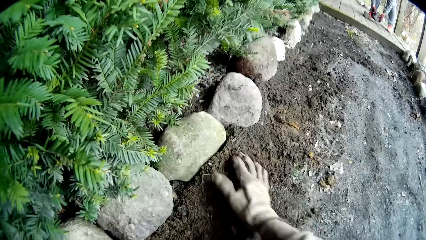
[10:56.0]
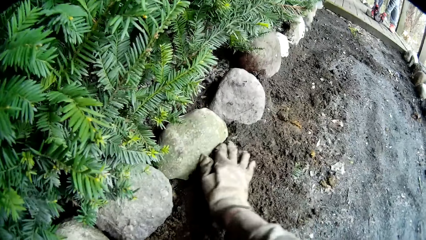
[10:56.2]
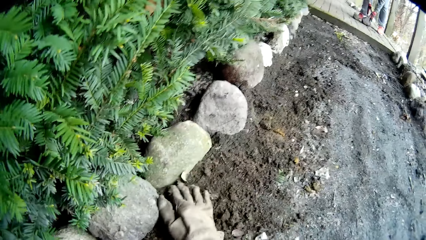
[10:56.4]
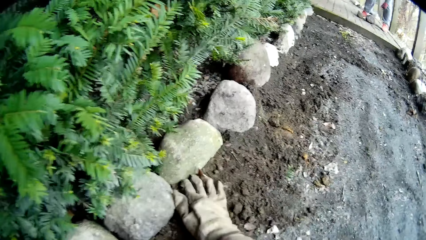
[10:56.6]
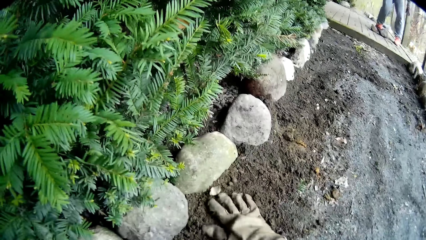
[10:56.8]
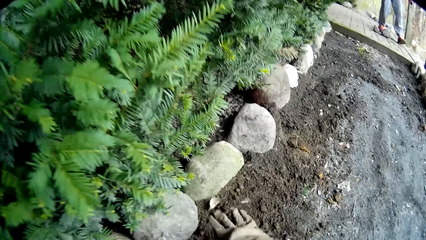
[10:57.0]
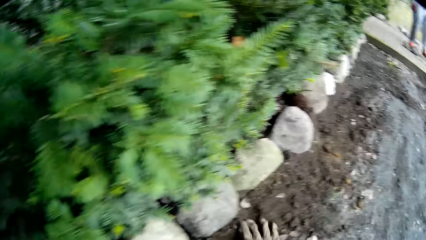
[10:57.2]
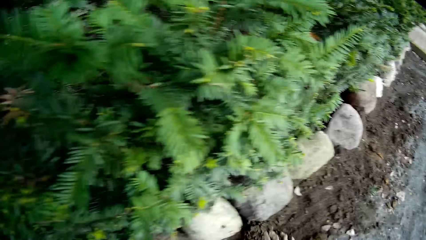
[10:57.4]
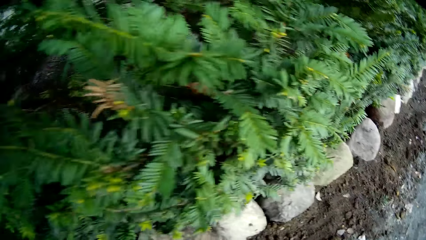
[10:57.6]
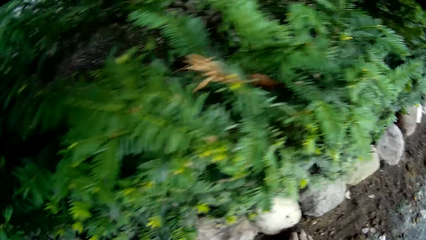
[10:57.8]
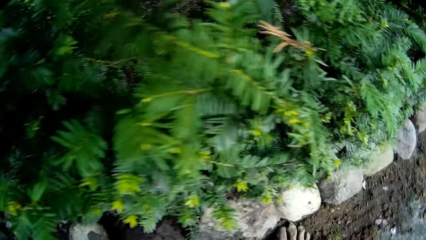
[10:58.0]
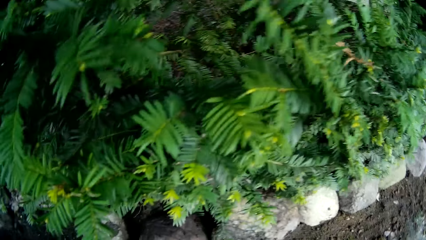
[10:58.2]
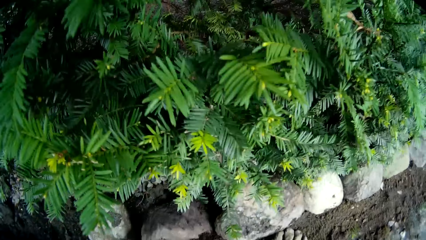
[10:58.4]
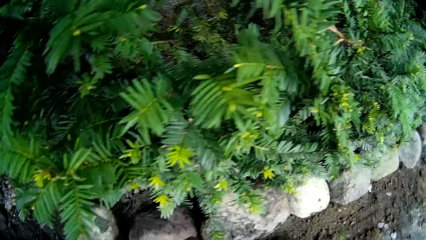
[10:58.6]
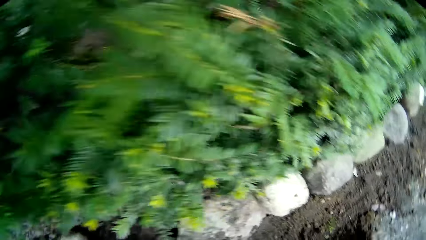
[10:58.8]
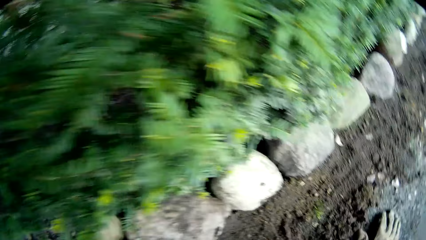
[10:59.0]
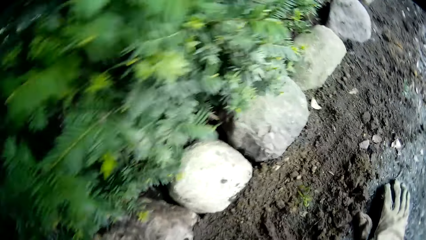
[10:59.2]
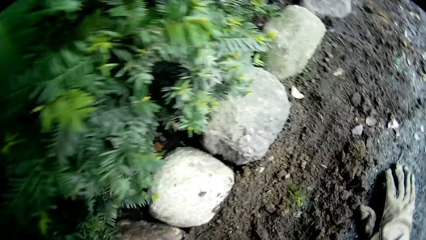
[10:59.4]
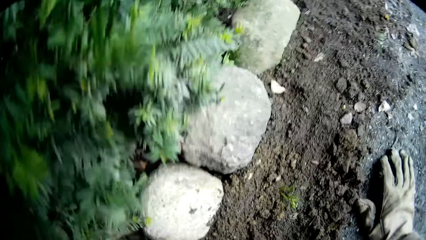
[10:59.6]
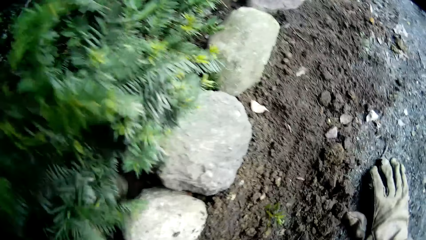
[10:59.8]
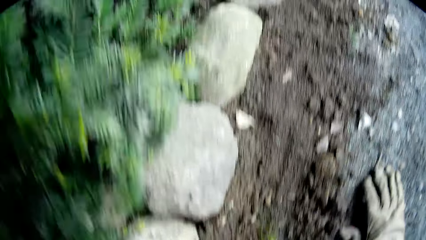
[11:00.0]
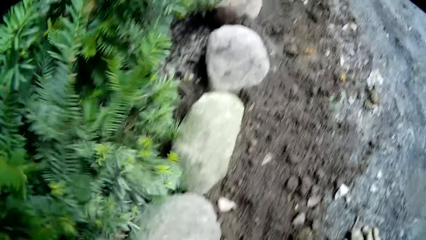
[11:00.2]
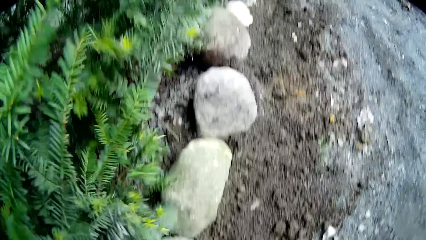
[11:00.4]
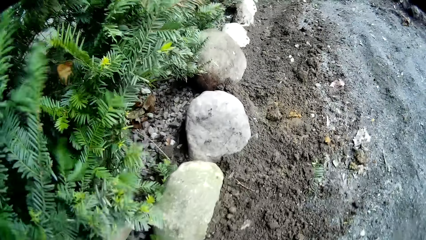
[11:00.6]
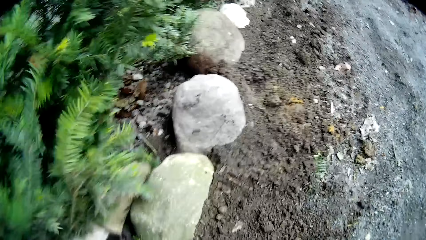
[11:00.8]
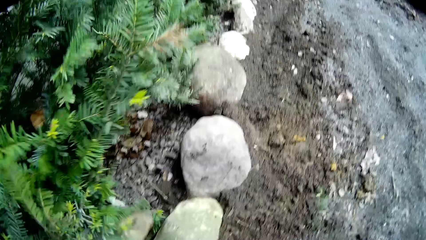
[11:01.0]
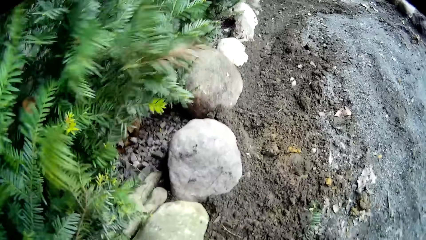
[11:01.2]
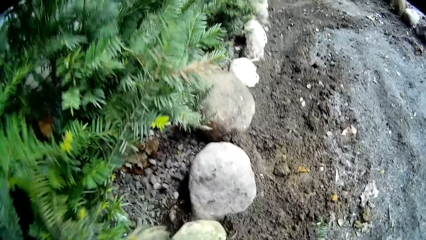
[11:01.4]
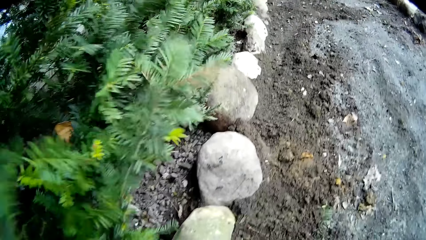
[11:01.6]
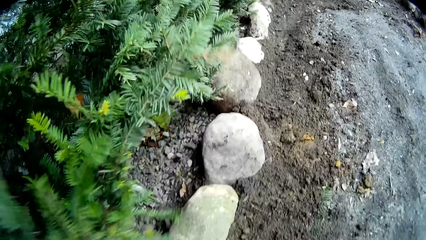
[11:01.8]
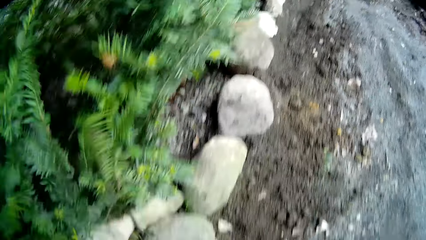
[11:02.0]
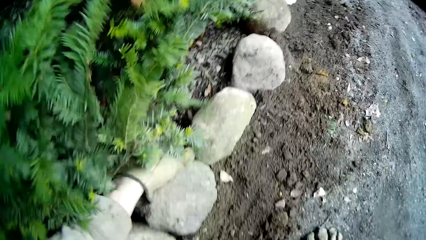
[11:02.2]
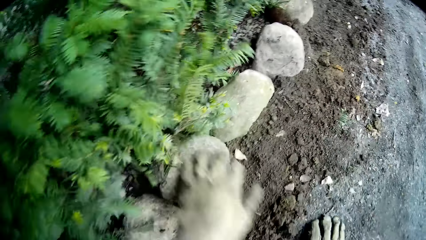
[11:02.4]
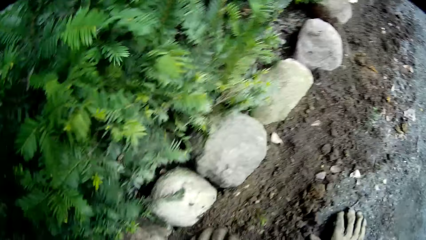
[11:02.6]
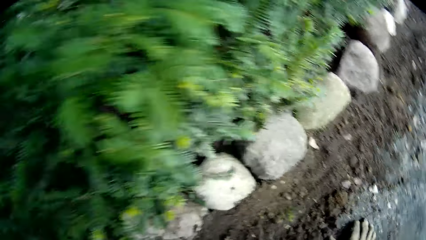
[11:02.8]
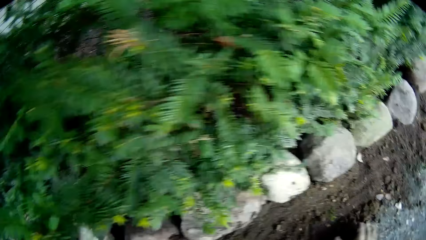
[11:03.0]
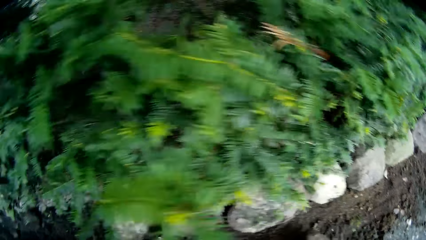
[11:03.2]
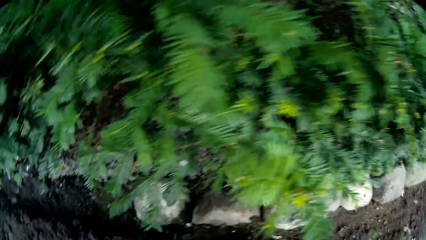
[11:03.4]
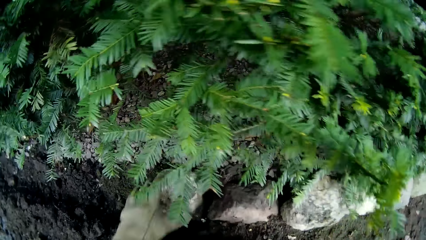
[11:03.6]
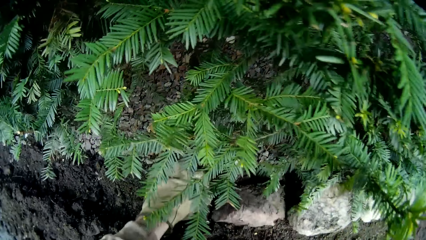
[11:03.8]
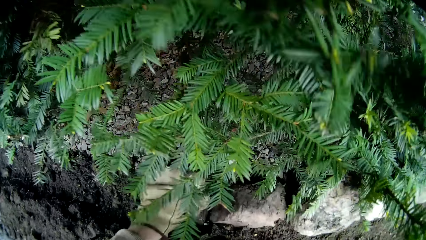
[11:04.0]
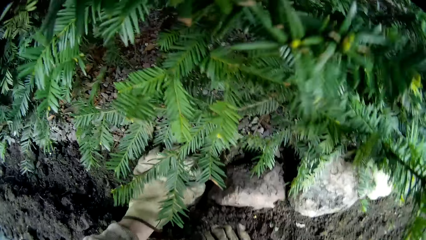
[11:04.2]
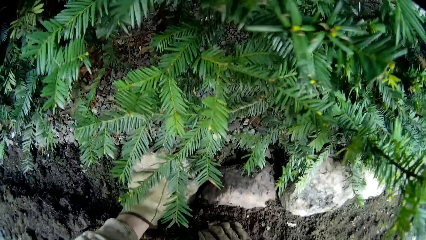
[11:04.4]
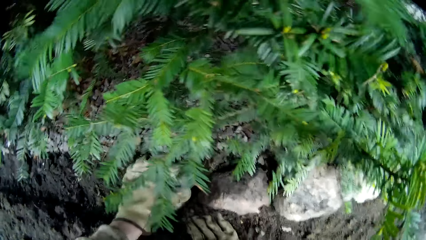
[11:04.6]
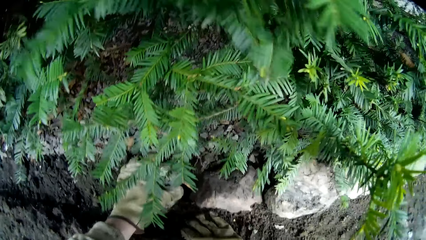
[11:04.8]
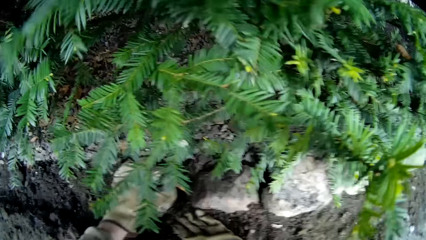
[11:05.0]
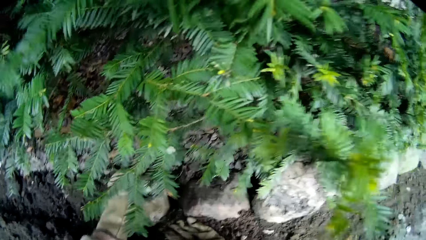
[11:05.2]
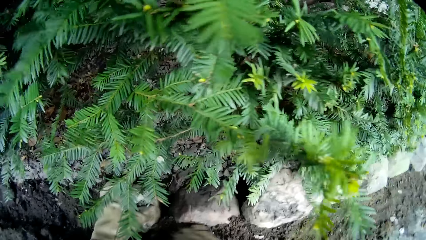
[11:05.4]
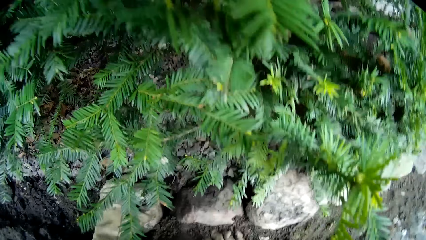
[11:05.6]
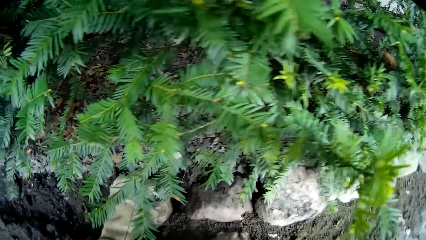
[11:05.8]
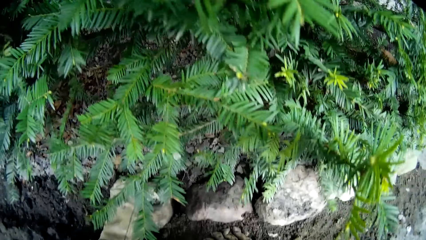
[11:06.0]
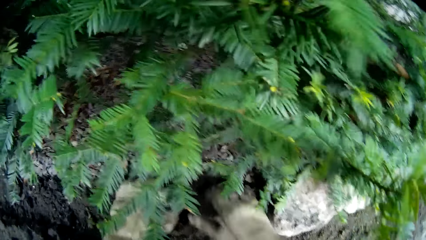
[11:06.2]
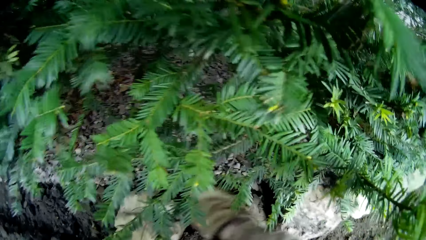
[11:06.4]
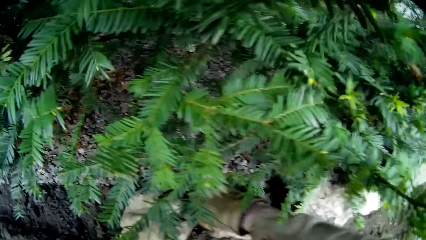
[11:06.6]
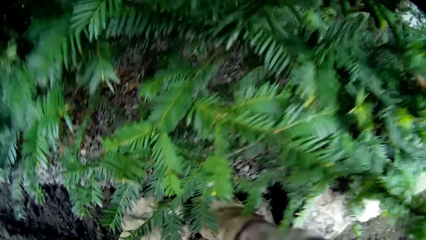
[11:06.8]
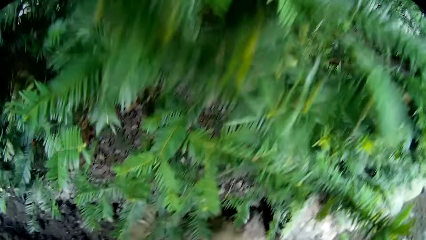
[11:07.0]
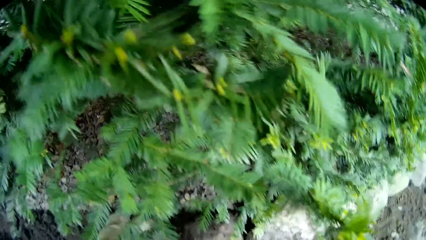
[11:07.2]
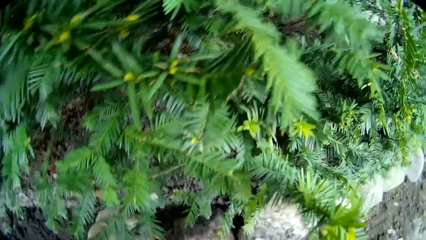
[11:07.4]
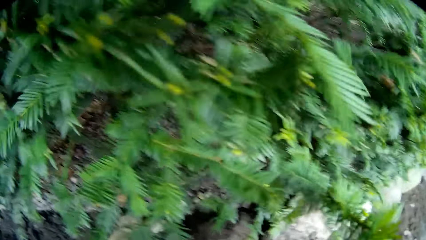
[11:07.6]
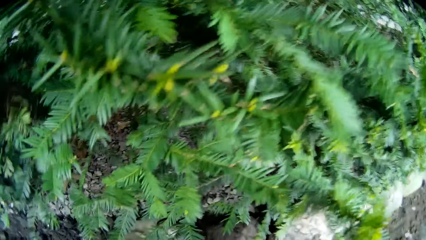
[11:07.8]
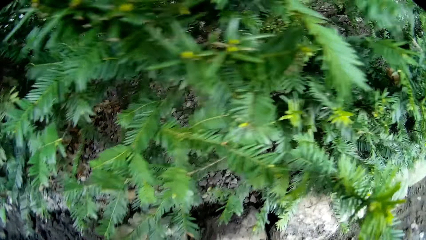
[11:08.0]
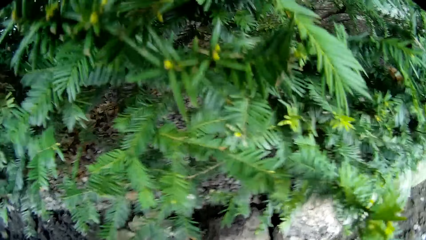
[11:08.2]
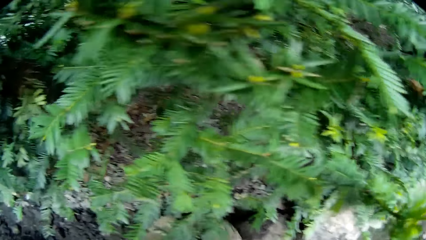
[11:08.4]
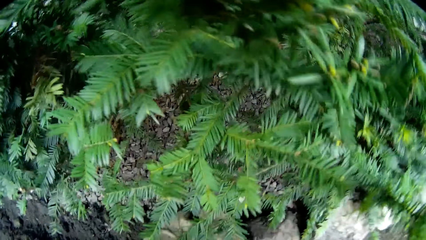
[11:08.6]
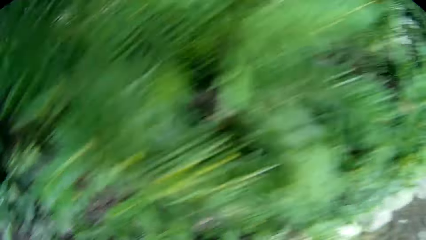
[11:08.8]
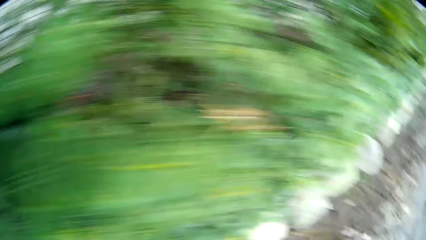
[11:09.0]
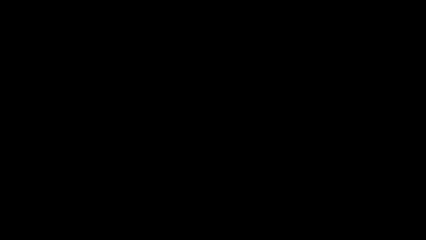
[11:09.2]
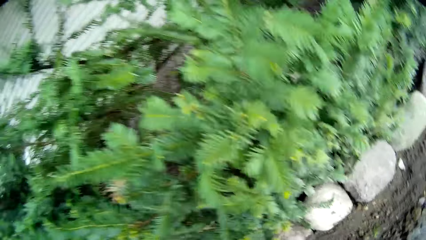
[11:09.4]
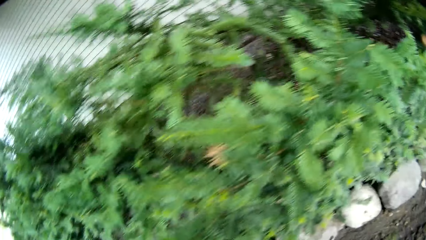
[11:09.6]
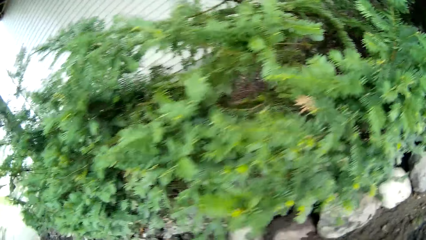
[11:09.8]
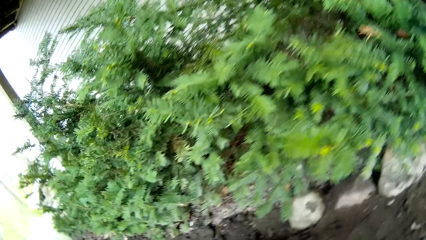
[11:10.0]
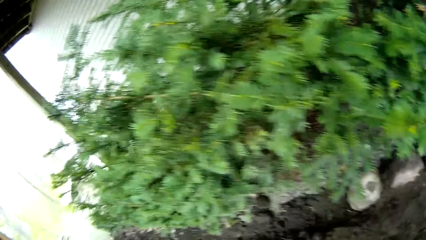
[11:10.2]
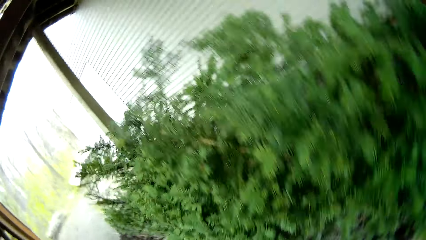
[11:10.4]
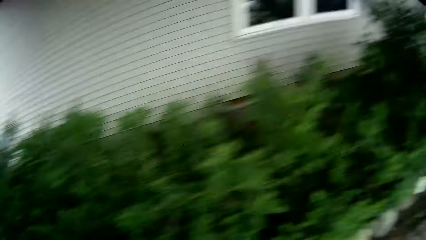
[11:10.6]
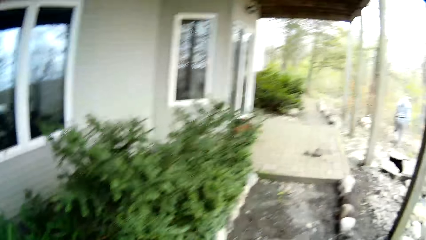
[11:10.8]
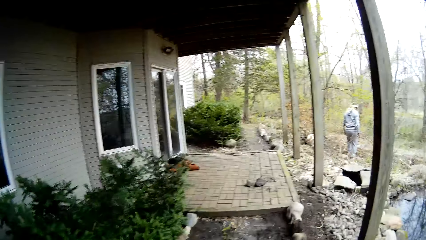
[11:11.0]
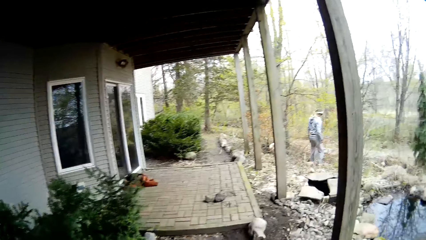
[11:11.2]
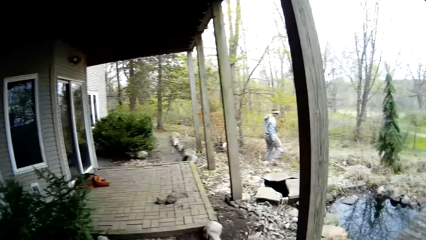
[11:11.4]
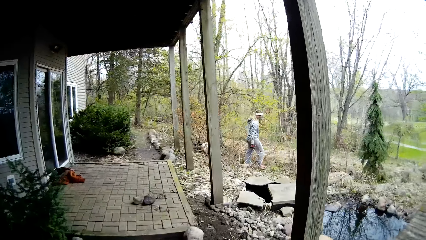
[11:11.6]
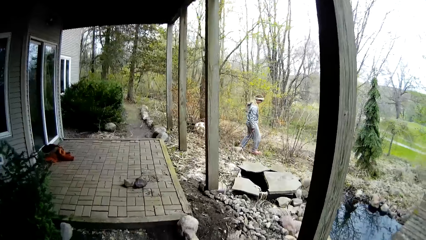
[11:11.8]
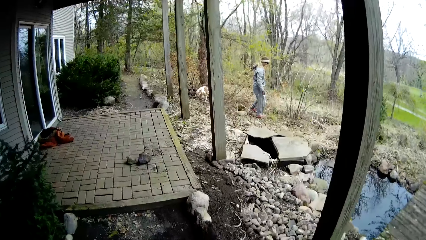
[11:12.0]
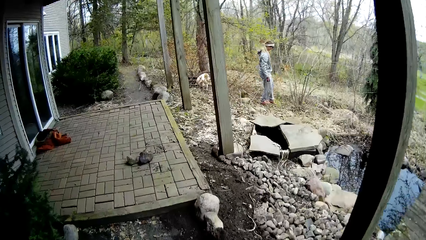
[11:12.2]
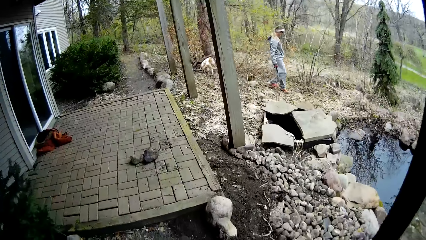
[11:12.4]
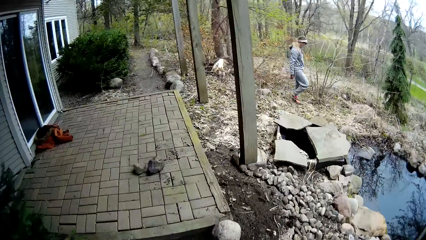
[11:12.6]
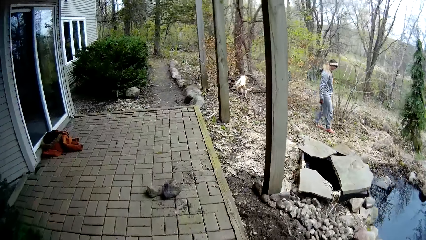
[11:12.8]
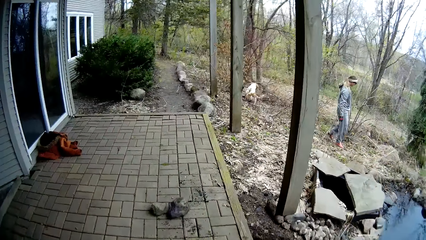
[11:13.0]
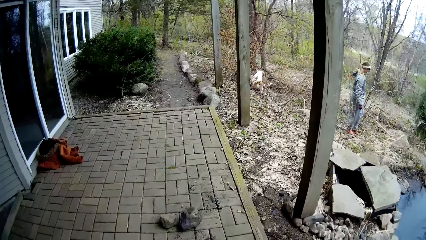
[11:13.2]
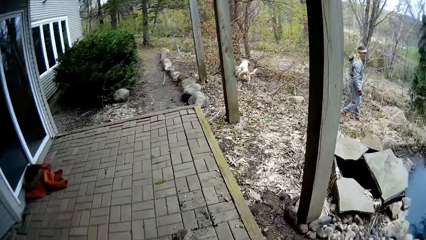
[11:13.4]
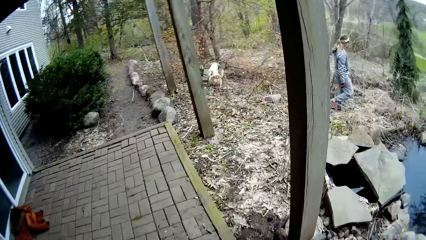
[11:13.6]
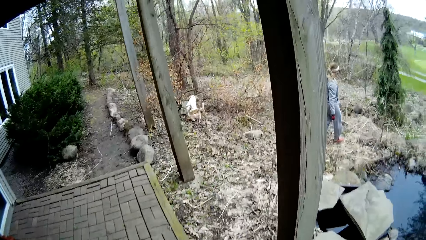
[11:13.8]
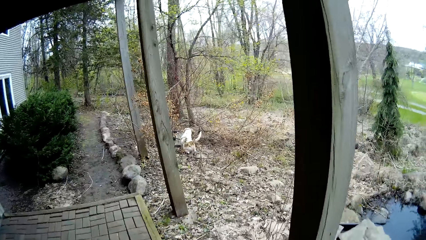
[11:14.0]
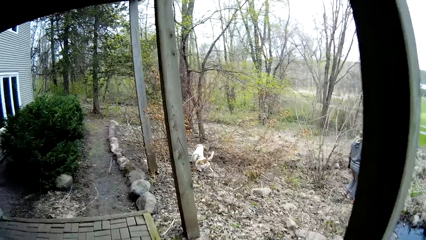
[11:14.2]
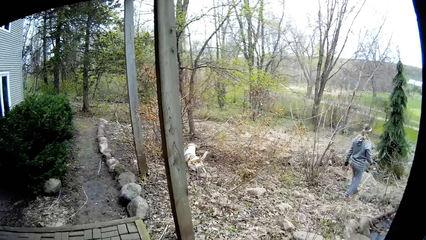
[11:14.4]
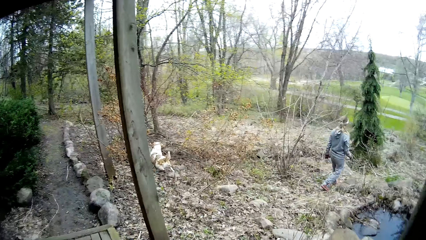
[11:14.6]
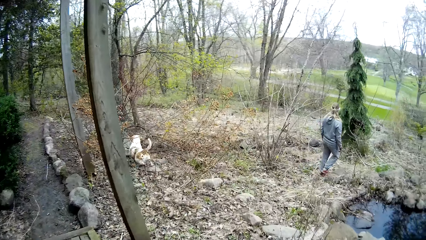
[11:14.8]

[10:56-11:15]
The camera wearer pats the ground with his right hand. He scoops the sand towards the stone. He pats the ground with his left hand. He holds a stone with his left hand. He pats dirt on the ground with his right hand. He adjusts the stone. The woman walks to a field. The camera wearer walks to the field along the backyard.
